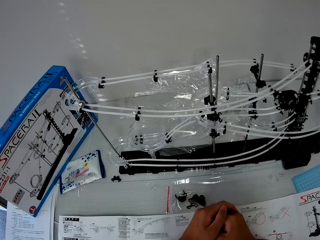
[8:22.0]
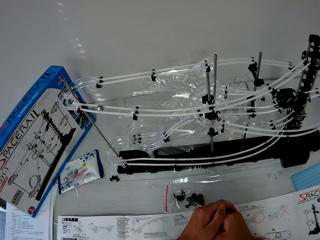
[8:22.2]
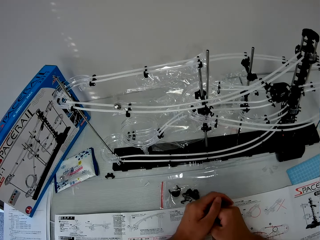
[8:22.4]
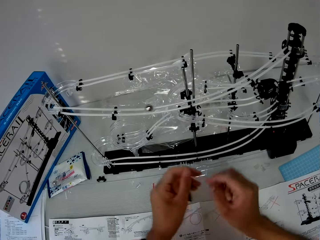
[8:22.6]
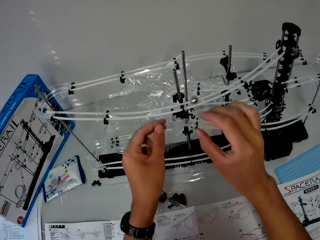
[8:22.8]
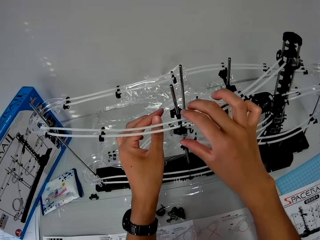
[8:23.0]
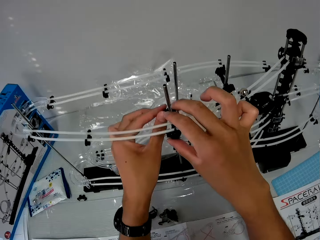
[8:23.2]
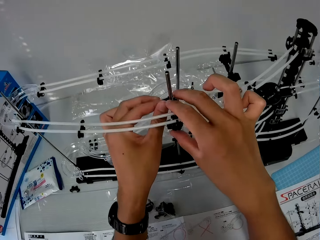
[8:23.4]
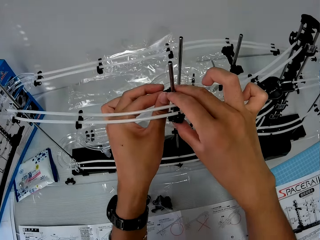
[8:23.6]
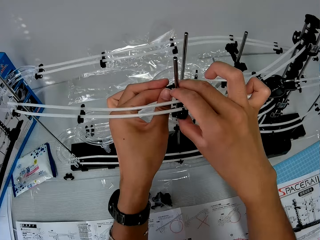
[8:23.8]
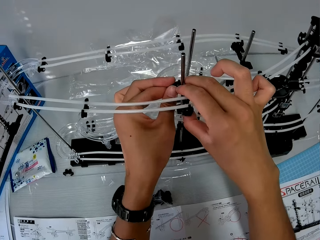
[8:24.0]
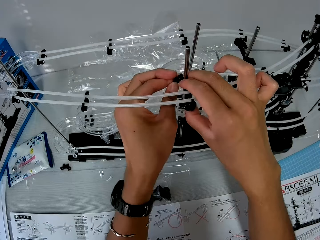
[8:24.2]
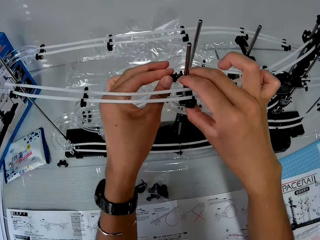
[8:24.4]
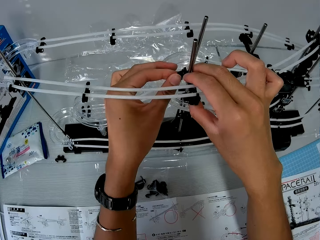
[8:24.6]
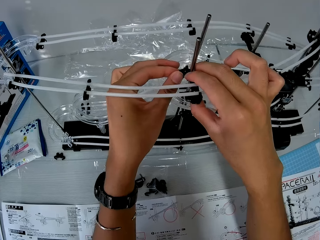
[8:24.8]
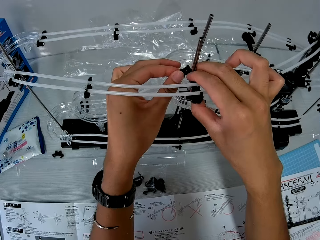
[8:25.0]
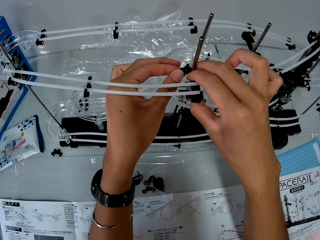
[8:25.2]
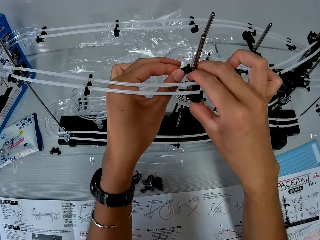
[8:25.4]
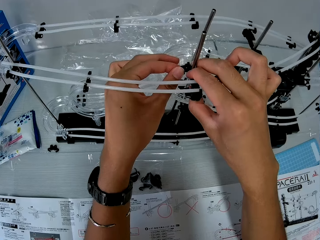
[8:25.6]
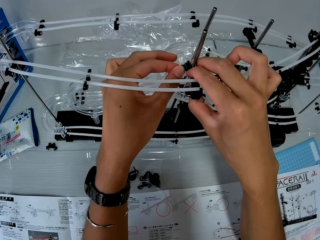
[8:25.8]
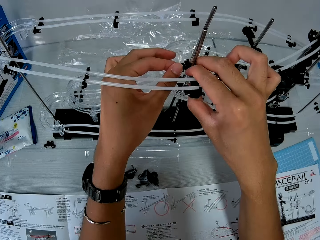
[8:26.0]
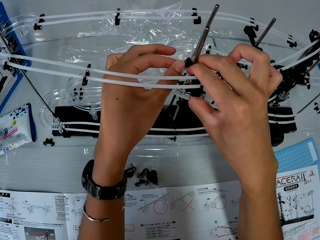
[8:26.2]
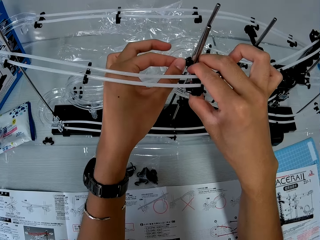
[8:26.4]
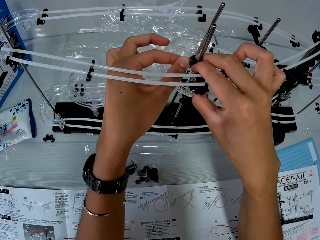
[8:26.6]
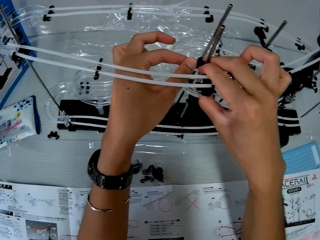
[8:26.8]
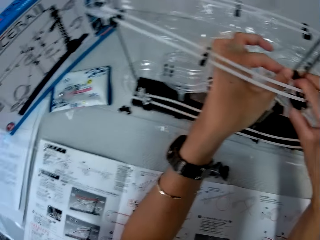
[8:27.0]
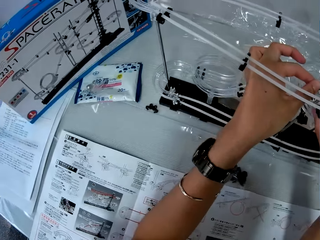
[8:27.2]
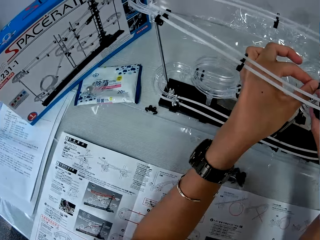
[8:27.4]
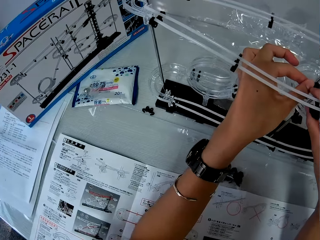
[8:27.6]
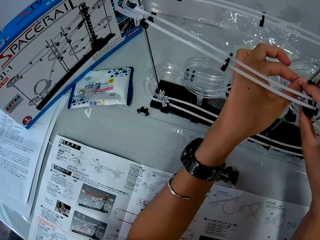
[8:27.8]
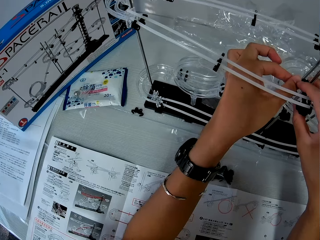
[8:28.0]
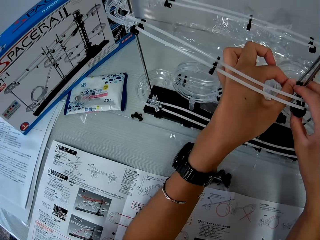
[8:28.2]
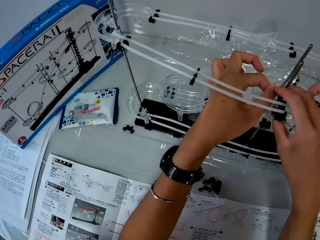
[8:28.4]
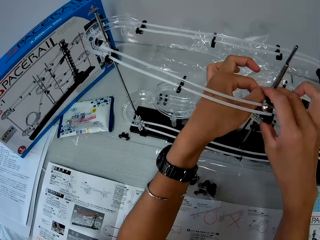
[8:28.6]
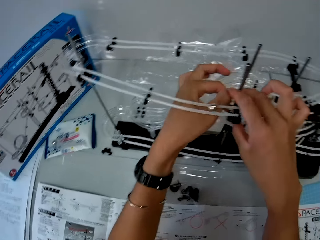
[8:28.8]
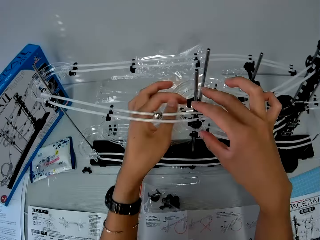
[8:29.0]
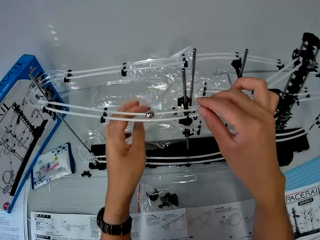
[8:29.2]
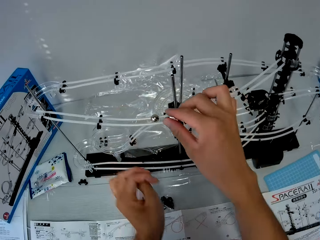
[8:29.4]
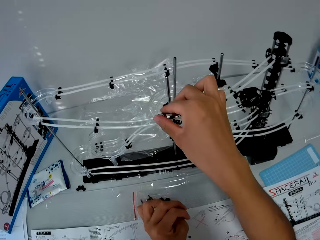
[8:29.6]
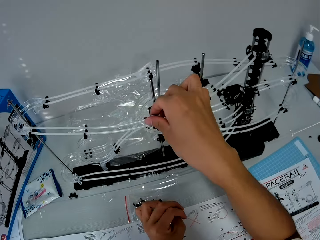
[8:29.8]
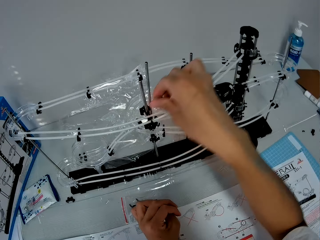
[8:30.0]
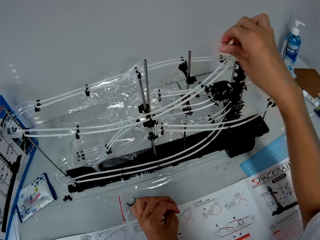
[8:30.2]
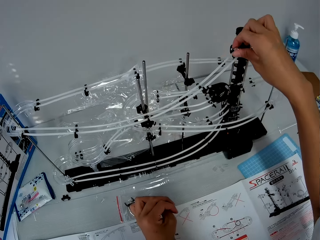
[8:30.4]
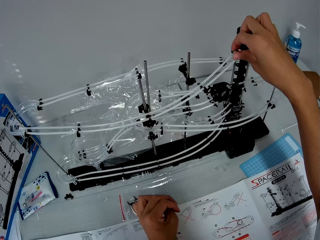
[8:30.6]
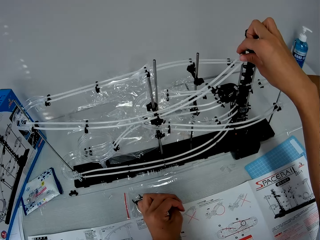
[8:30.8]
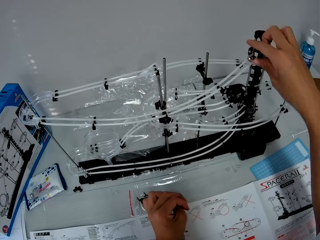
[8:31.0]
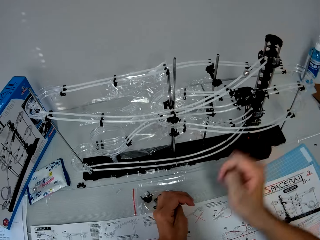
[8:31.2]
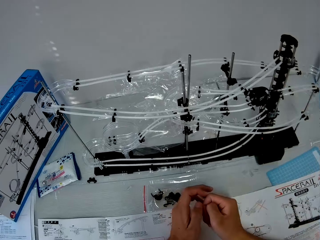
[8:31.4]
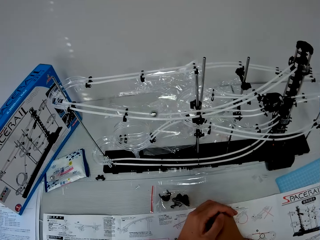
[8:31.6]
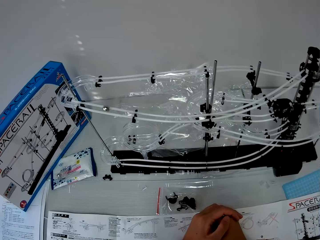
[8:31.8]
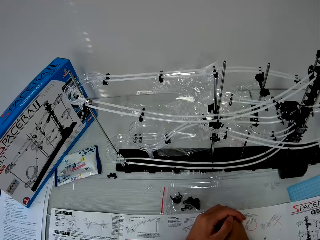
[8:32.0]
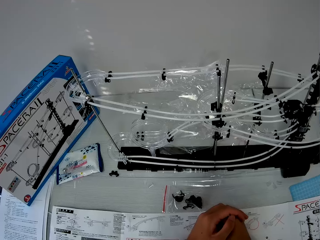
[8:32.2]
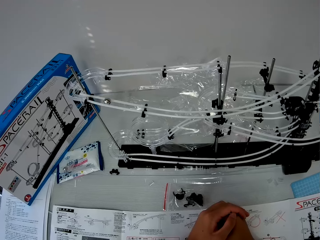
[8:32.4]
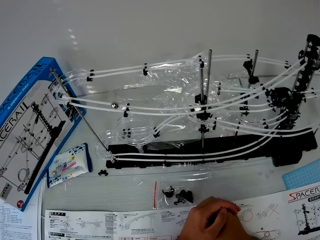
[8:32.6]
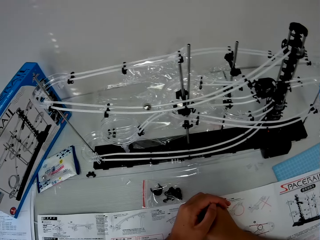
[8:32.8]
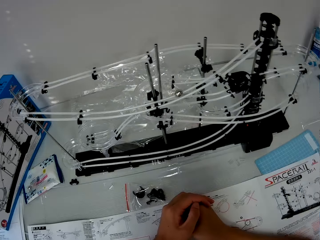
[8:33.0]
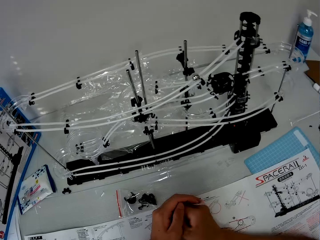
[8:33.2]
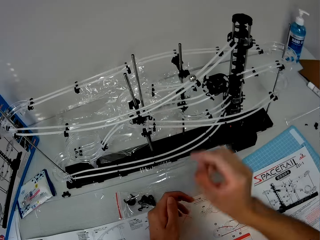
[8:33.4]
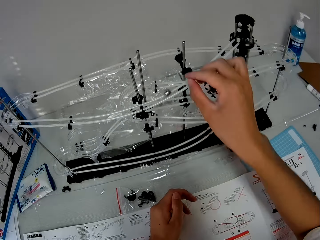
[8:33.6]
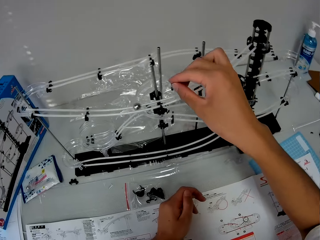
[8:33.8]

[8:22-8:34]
The camera wearer adjusts the space rail with his hands. He picks up the steel ball, moves the steel ball backwards on the rails and releases the steel ball on the rails.

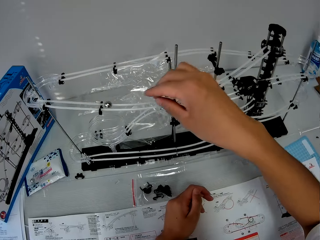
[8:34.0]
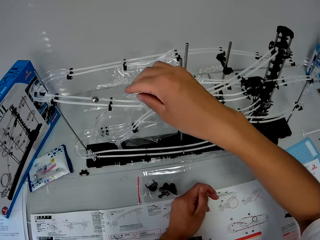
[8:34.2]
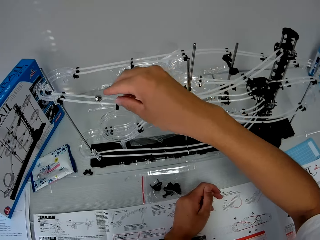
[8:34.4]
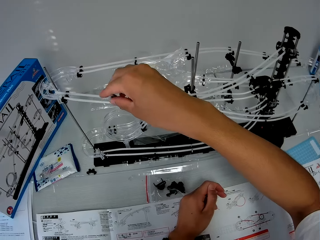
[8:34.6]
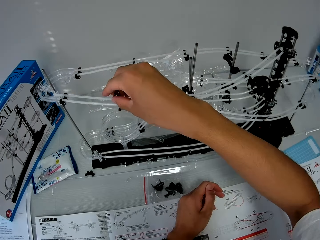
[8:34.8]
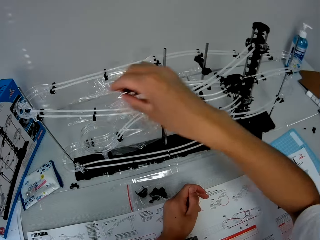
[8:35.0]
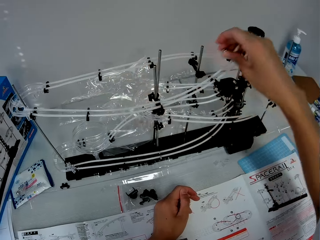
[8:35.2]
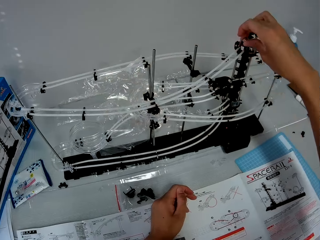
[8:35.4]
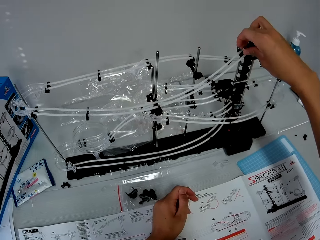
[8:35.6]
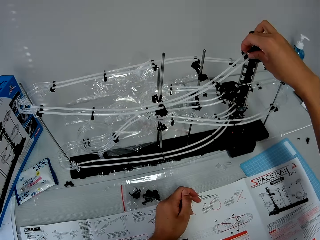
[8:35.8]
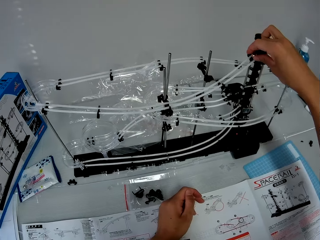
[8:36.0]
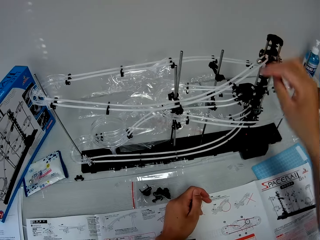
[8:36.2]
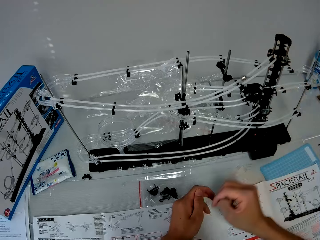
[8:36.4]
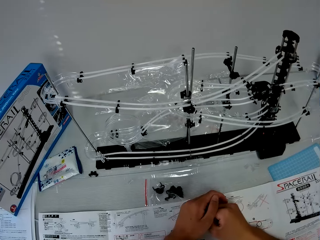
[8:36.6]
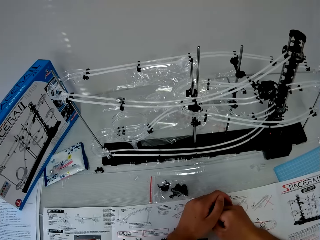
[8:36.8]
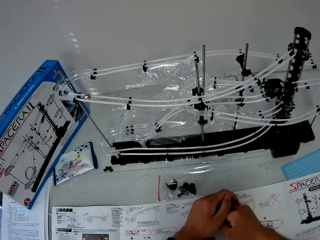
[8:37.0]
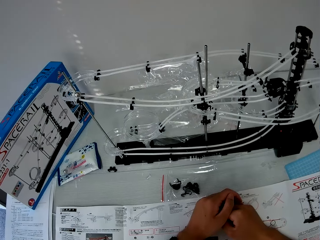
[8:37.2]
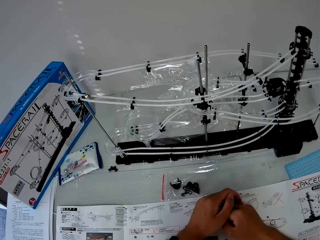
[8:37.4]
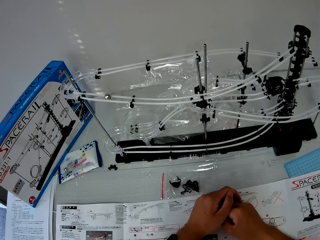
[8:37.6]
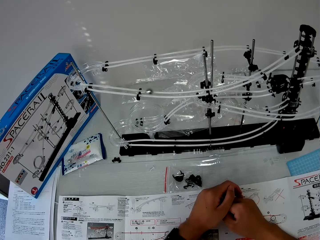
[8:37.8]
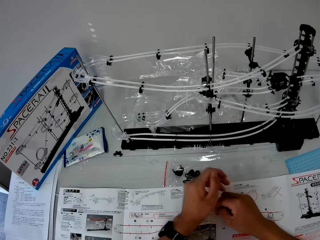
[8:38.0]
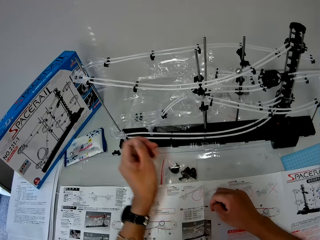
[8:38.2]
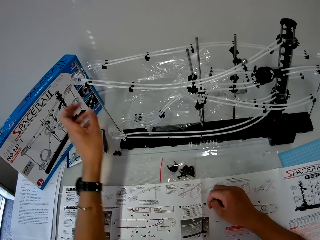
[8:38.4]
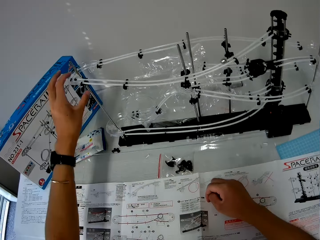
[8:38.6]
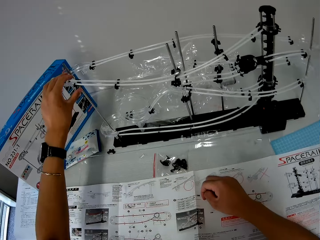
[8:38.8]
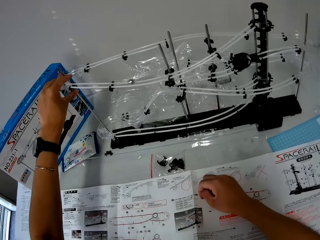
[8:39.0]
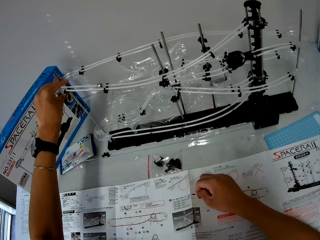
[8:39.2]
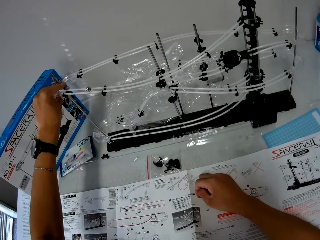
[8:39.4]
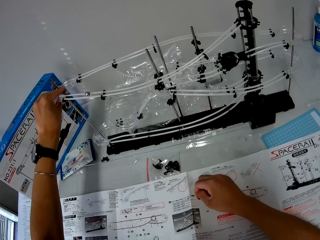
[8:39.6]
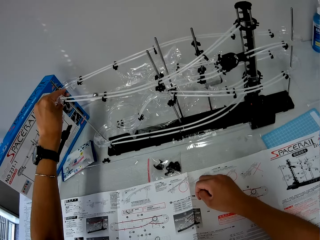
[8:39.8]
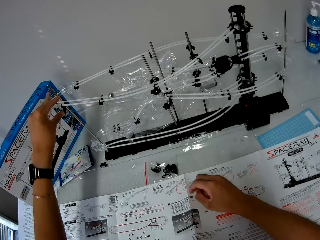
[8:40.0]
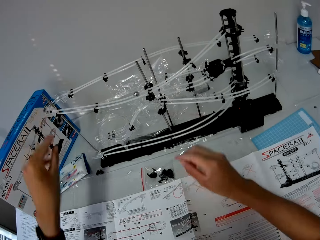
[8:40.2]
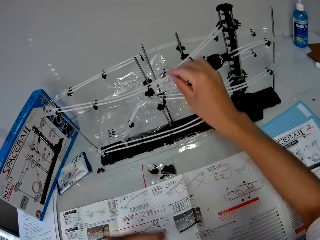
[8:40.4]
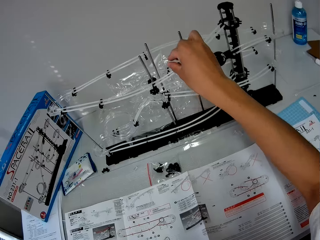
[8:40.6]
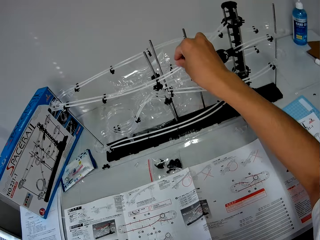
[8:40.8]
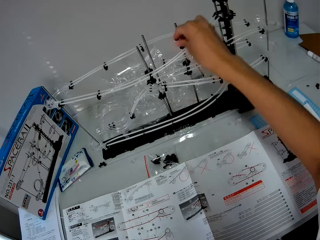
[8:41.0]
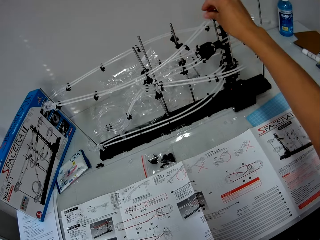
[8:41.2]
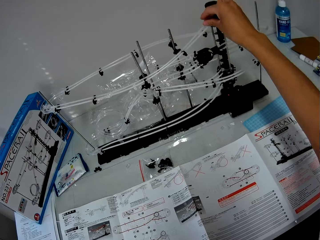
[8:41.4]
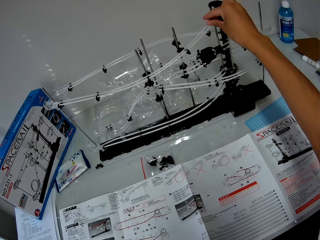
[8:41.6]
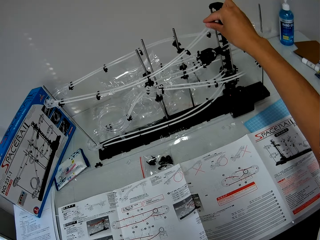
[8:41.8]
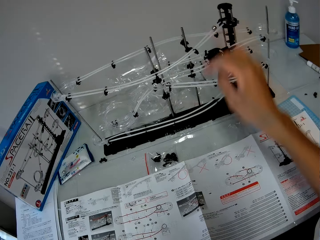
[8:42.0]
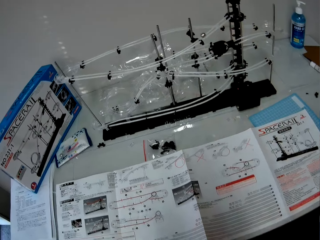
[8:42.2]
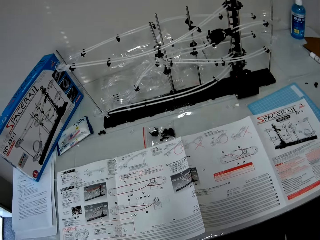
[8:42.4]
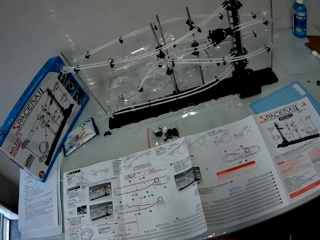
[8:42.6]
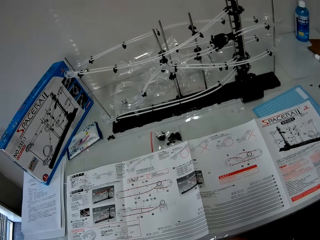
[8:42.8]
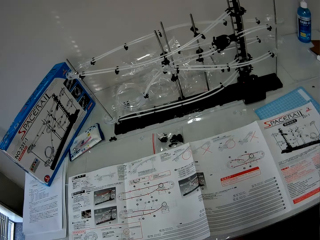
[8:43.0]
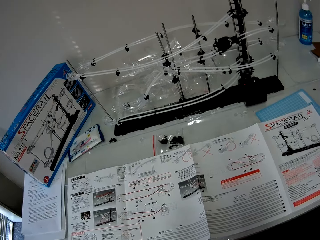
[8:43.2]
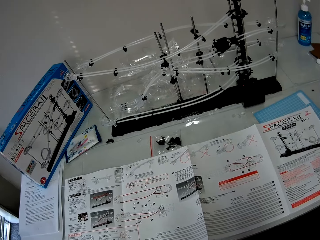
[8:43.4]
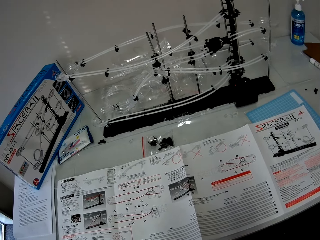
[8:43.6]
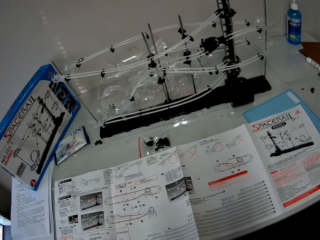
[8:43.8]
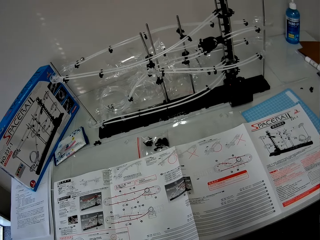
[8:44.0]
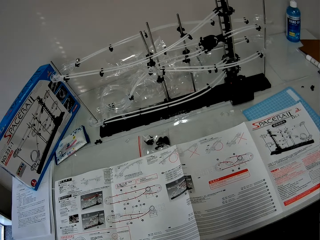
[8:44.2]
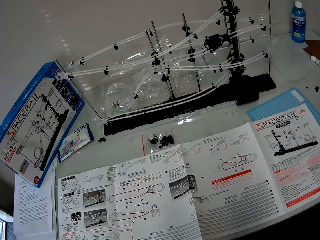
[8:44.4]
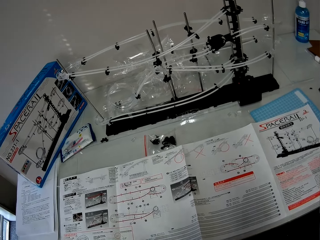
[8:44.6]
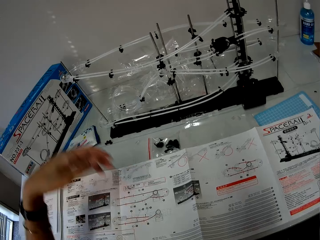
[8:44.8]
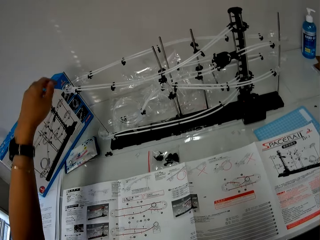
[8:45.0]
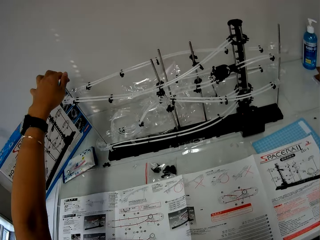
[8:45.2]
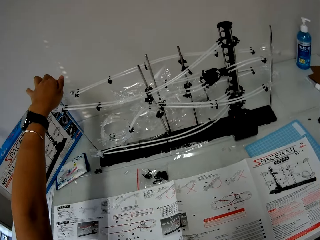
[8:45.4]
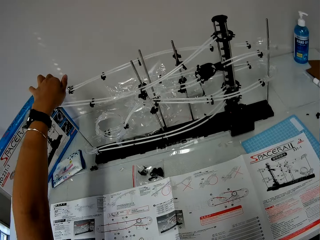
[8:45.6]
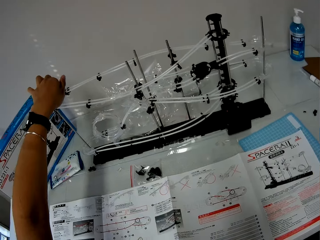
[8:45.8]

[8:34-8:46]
The camera wearer picks up the steel ball, moves the steel ball backwards on the rails and releases the steel ball on the rails. He checks the space rail with his left hand and adjusts the corner part. He moves the steel ball backwards on the rails, picks up the steel ball and releases the steel ball on the rails.
